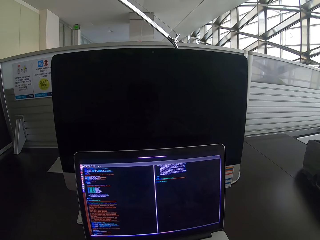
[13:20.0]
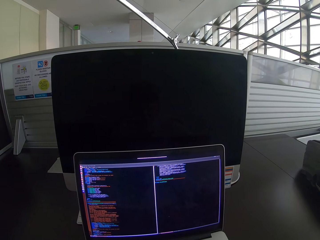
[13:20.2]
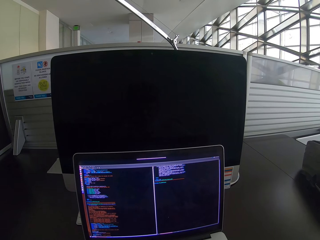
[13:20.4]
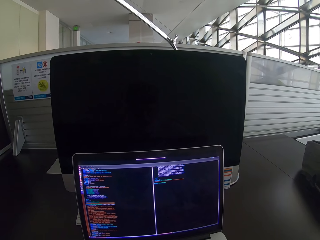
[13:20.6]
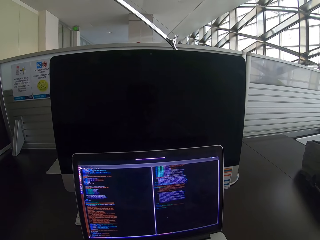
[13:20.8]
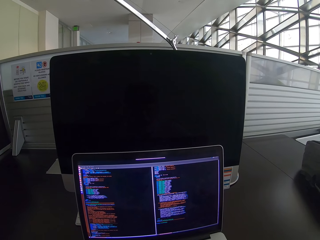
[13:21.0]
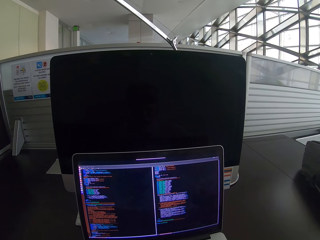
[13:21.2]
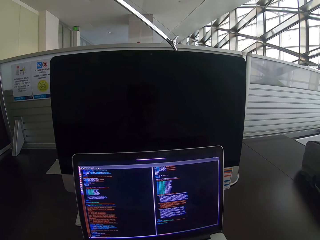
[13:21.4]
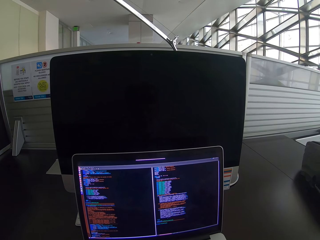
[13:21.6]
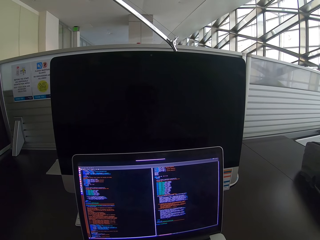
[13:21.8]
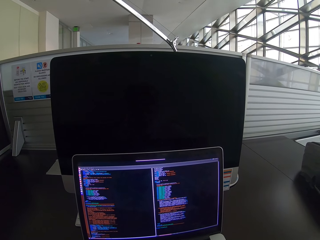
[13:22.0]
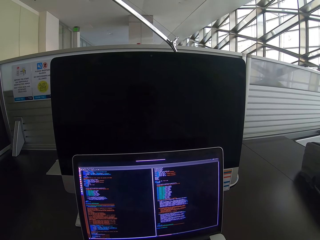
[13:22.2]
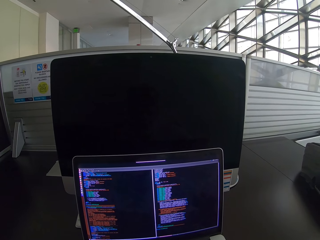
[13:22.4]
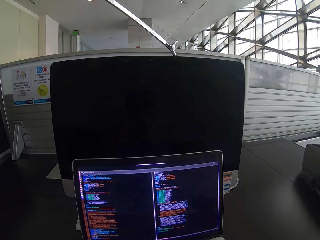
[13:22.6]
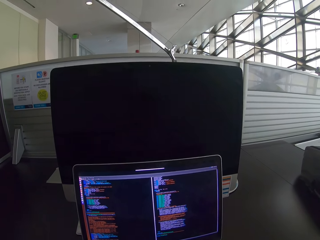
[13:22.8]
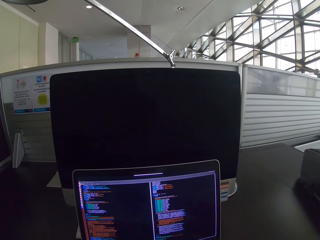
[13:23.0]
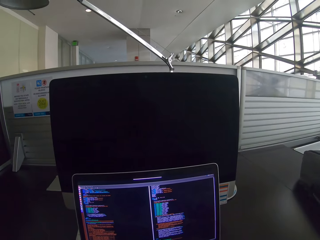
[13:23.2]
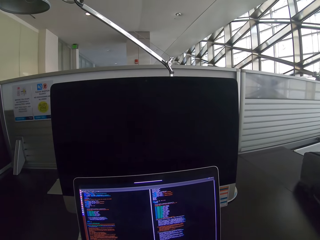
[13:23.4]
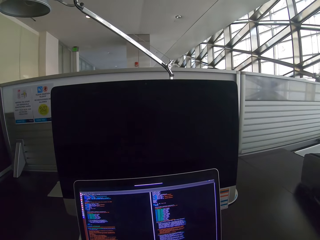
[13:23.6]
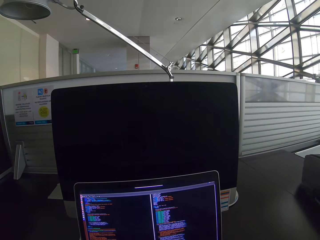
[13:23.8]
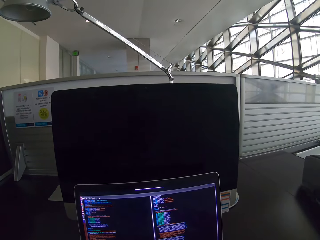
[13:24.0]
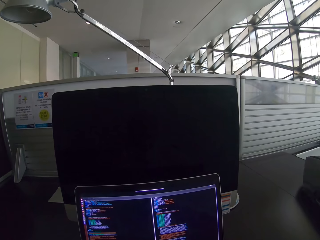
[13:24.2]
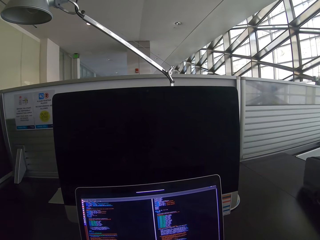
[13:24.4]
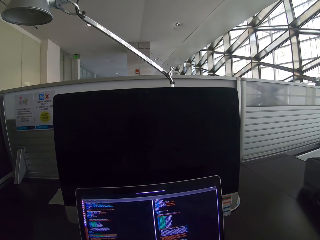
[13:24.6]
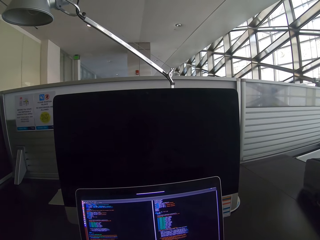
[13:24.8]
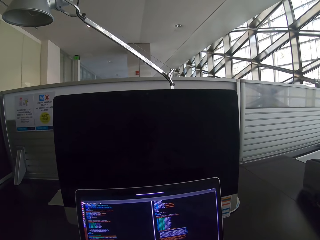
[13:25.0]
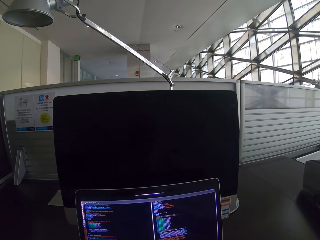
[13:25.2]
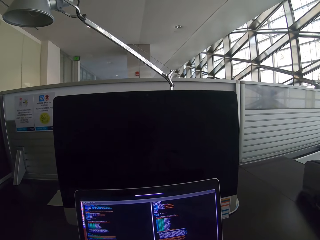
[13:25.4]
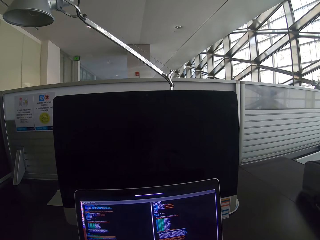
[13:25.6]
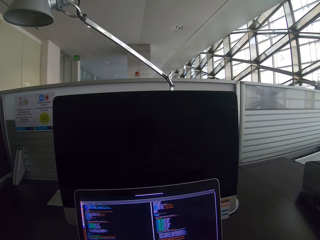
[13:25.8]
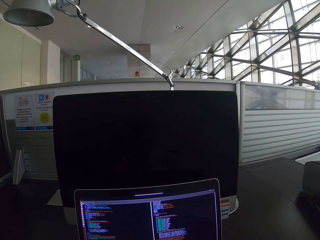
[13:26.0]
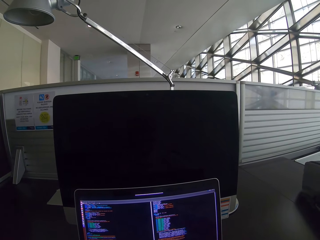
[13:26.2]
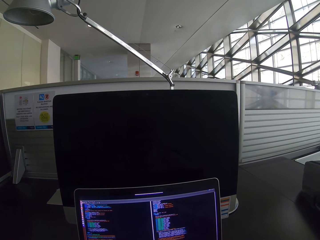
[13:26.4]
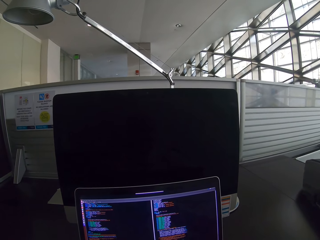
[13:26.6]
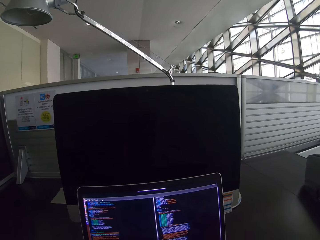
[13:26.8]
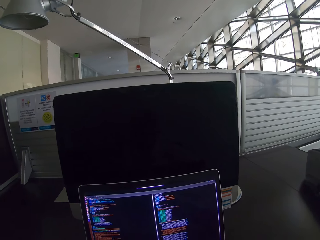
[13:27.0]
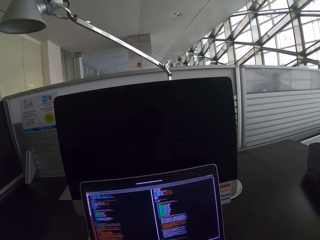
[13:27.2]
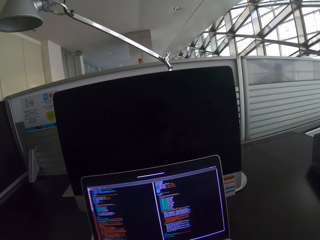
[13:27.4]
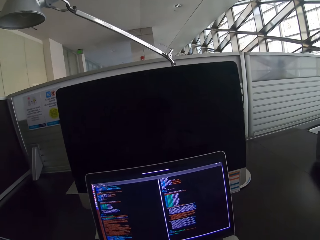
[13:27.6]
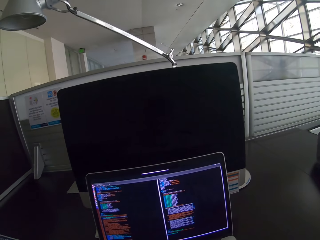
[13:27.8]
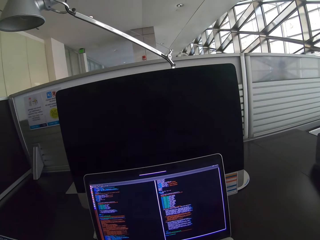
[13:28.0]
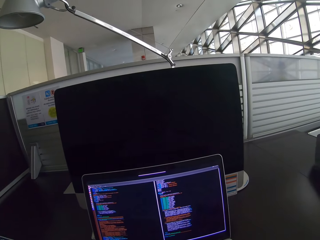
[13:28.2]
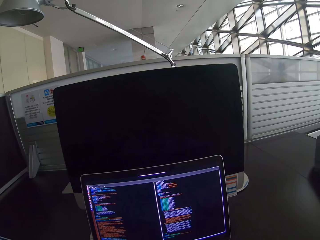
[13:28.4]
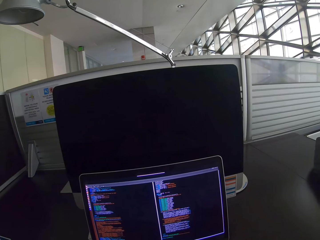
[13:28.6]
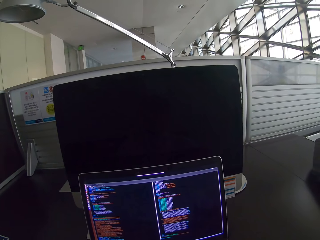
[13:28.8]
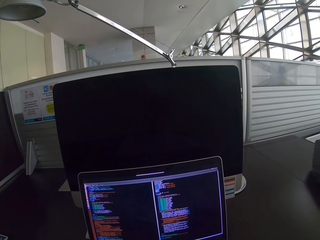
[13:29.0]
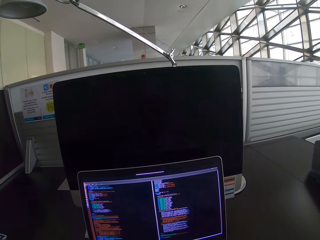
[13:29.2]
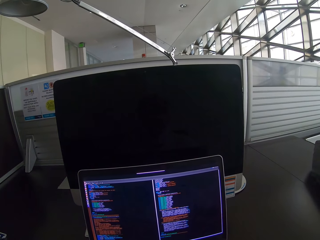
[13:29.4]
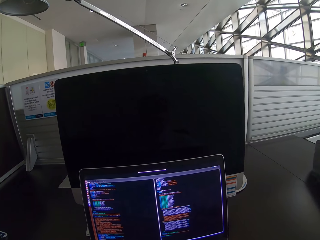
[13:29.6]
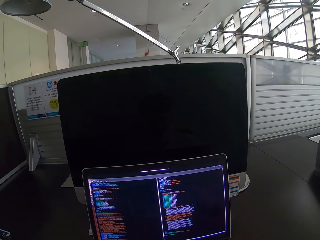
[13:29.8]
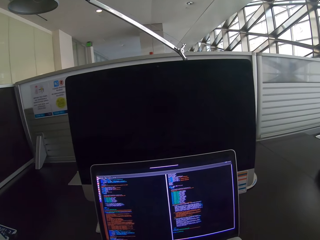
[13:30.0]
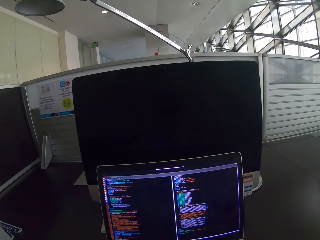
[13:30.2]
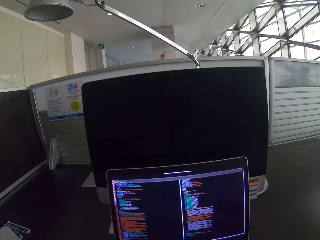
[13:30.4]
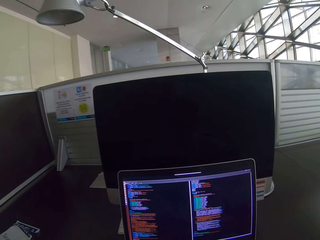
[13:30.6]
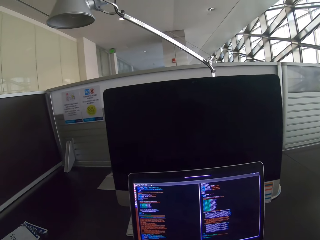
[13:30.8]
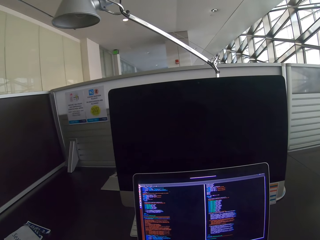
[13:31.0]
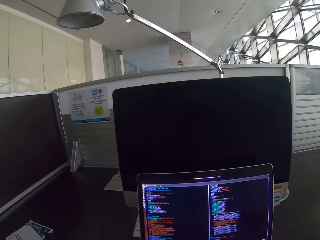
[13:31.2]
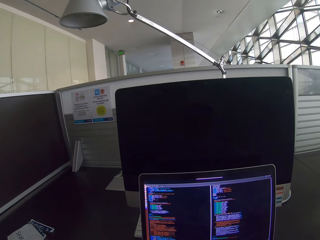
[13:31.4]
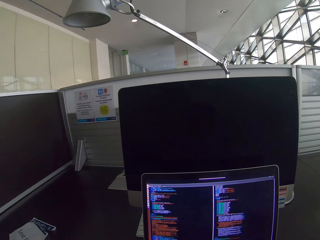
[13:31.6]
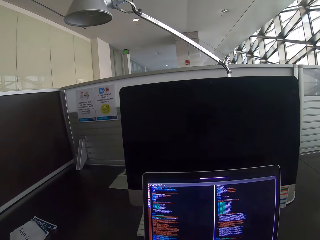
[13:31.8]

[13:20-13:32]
The camera wearer scrolls the laptop. They stare at the laptop.

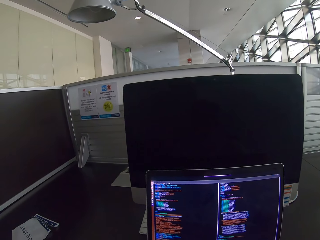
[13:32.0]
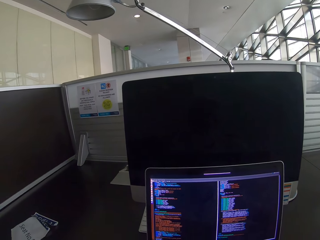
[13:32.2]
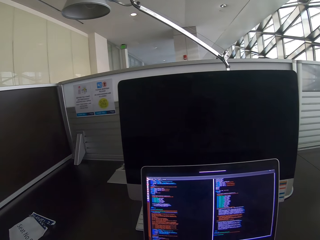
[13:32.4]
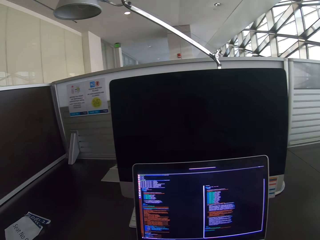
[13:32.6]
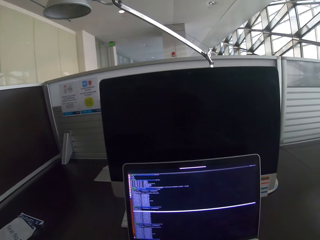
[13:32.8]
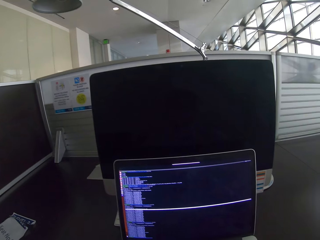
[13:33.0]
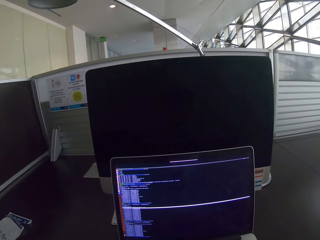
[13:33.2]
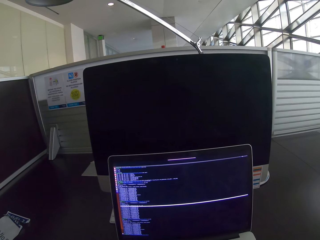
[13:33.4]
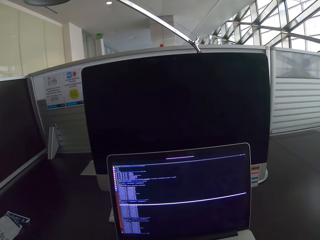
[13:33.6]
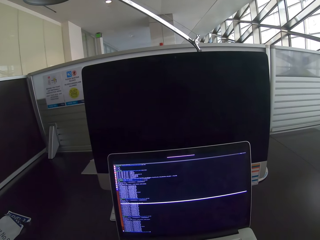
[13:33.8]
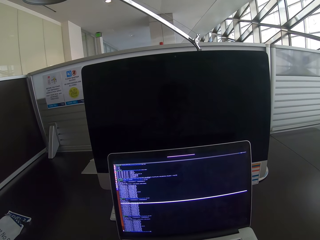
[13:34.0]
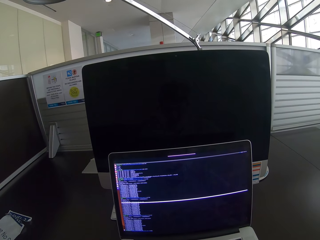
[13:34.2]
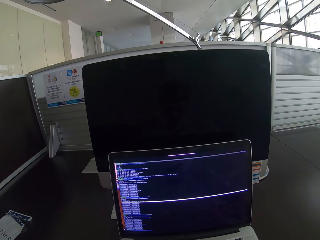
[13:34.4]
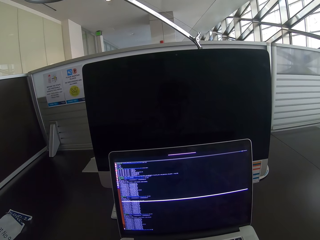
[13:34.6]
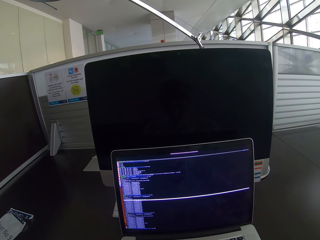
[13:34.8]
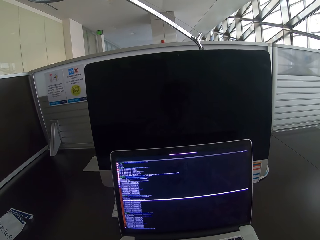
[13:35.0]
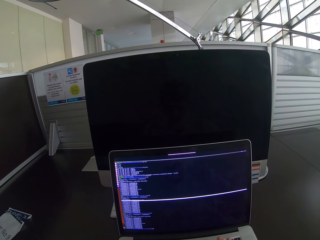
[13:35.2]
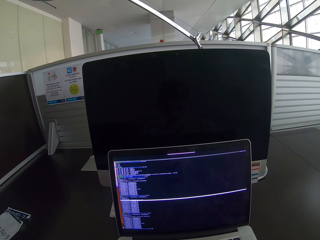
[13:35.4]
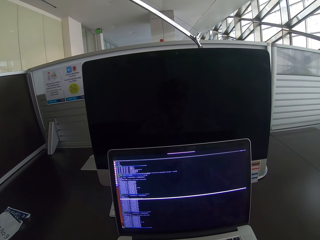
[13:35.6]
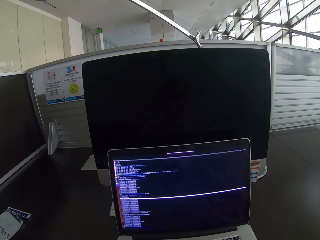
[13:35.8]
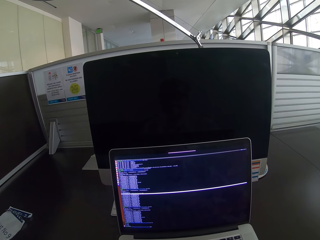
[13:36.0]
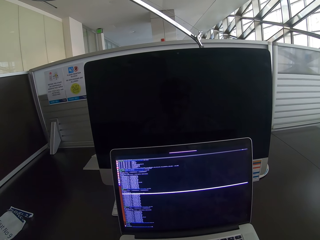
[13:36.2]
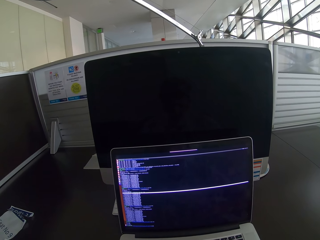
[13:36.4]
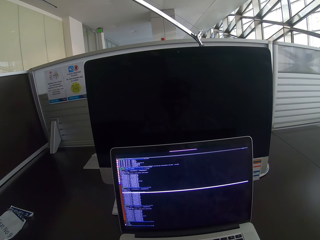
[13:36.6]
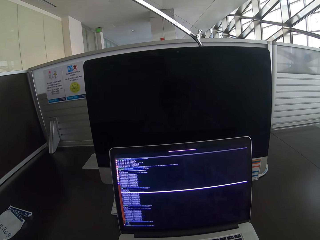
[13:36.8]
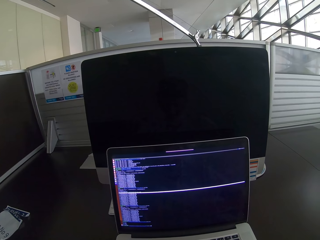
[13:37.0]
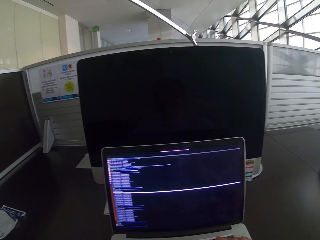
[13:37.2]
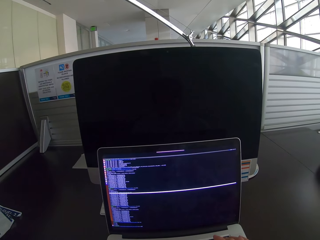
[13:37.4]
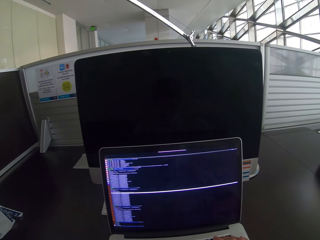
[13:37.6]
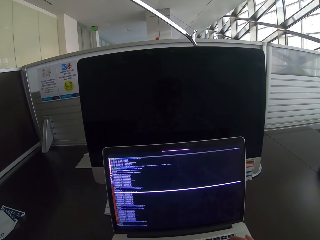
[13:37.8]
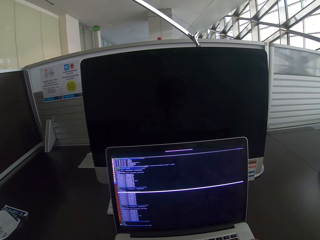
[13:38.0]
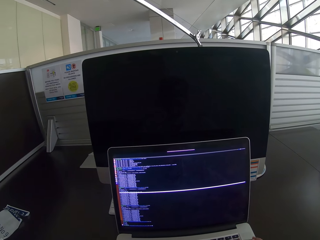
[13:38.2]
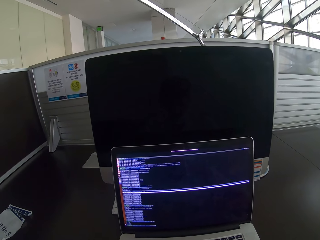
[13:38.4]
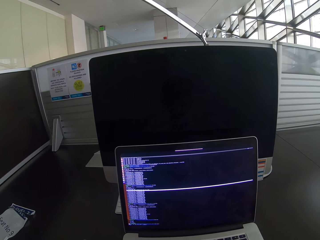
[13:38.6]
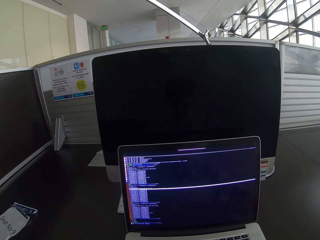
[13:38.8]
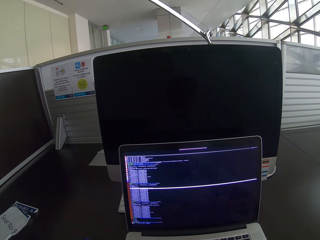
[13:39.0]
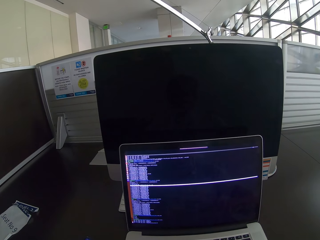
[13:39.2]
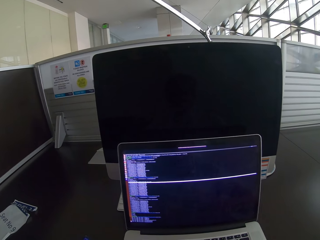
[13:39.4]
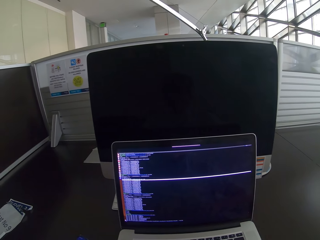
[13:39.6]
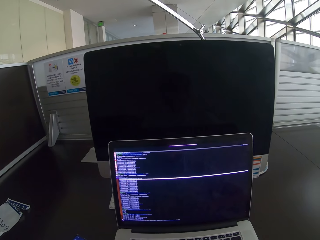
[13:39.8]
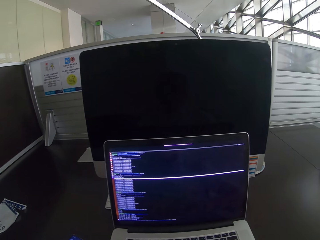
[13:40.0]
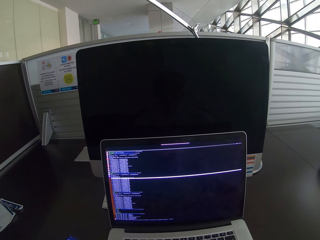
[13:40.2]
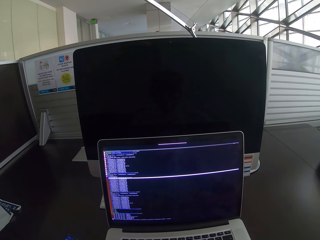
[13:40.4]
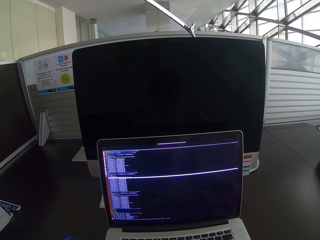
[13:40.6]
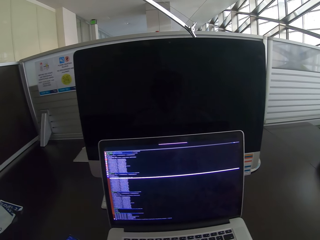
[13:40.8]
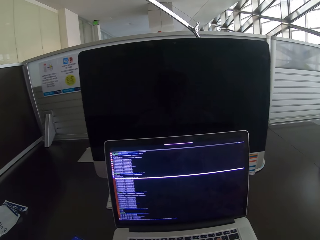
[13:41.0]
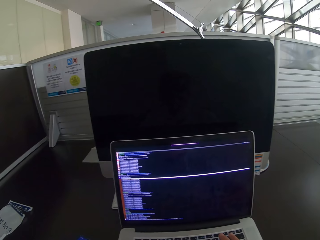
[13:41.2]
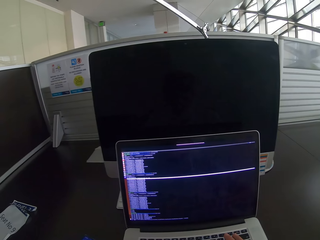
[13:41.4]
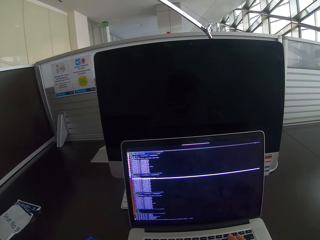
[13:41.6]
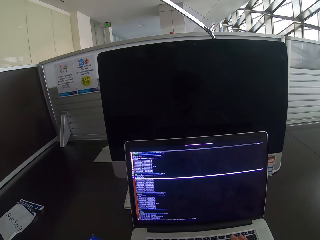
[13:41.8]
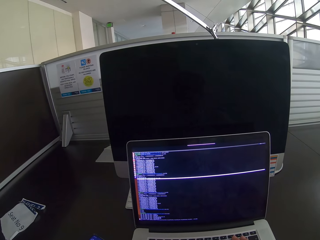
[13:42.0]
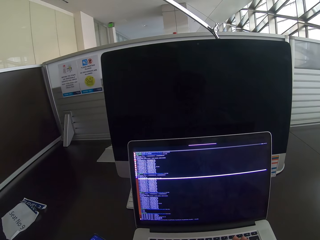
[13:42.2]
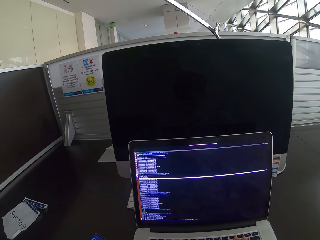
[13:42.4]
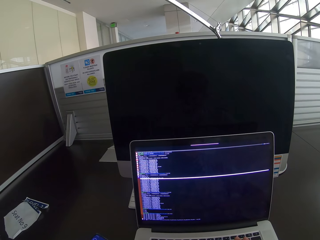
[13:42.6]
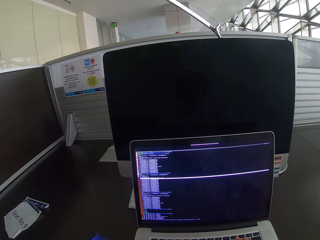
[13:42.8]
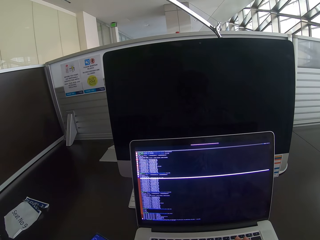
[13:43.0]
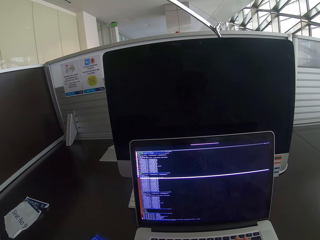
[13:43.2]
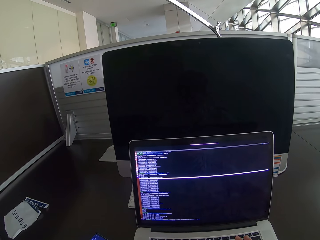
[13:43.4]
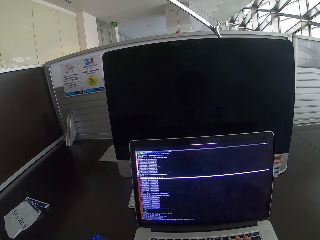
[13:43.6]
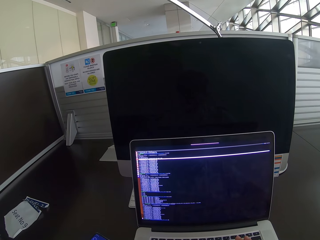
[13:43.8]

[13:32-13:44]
The camera wearer scrolls the laptop.
